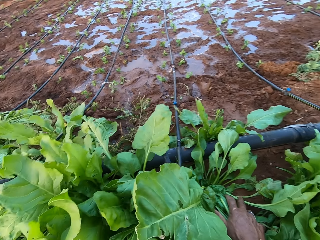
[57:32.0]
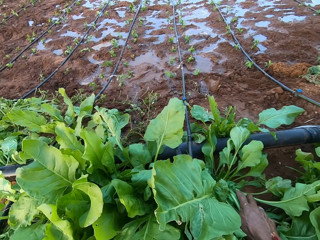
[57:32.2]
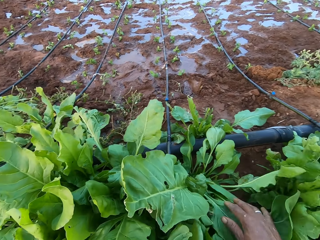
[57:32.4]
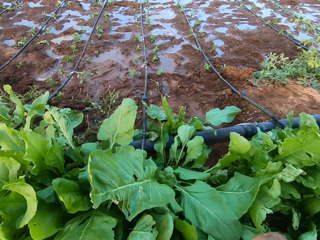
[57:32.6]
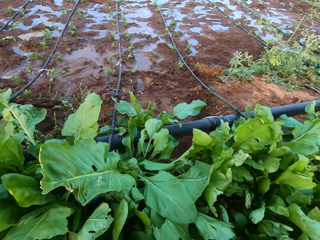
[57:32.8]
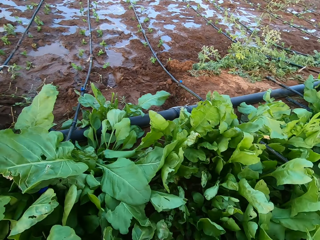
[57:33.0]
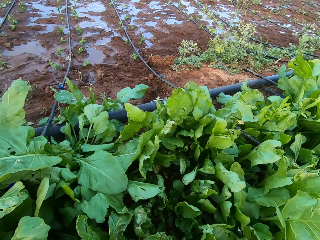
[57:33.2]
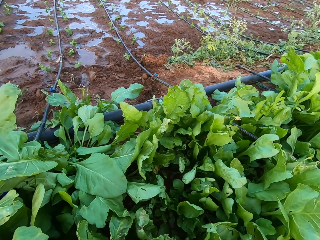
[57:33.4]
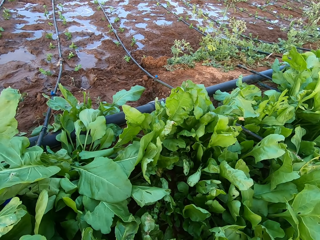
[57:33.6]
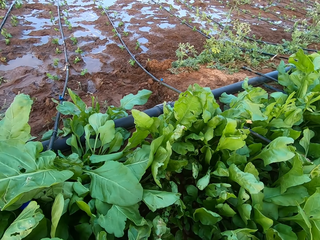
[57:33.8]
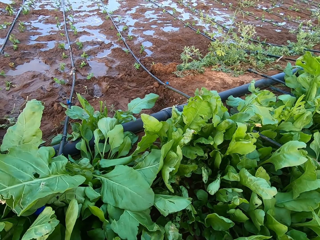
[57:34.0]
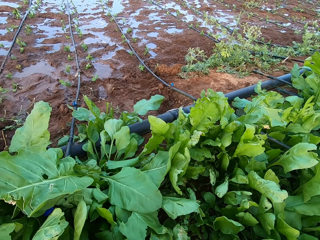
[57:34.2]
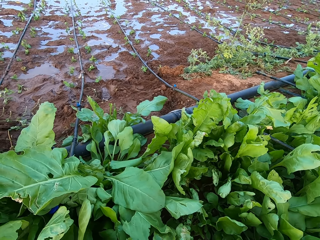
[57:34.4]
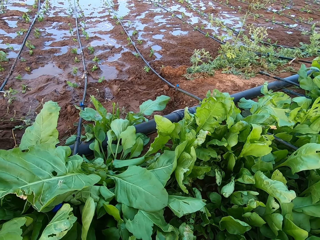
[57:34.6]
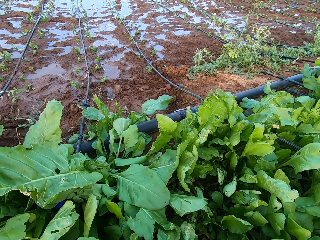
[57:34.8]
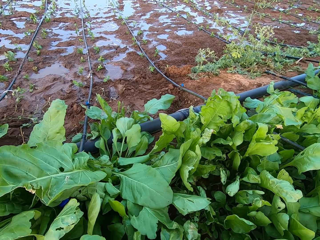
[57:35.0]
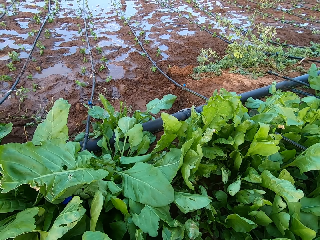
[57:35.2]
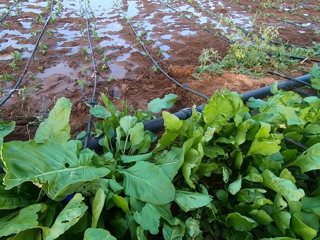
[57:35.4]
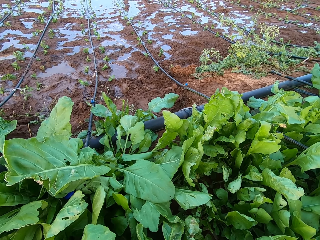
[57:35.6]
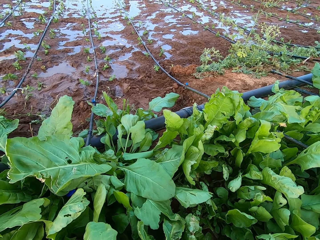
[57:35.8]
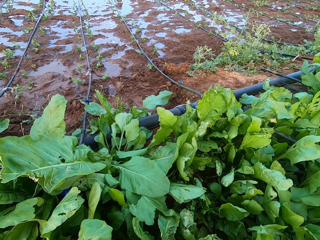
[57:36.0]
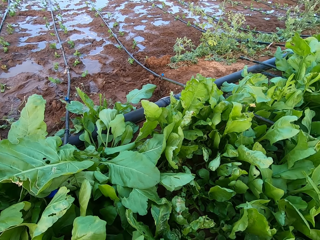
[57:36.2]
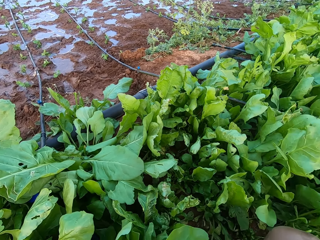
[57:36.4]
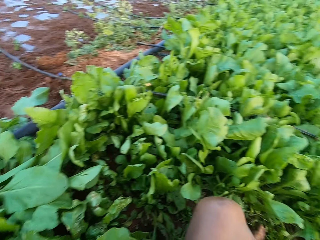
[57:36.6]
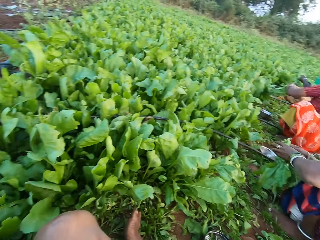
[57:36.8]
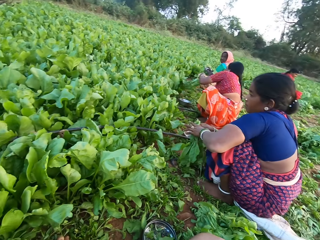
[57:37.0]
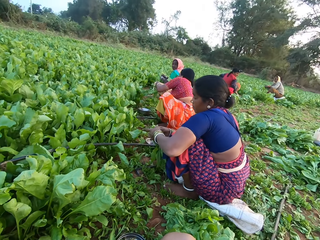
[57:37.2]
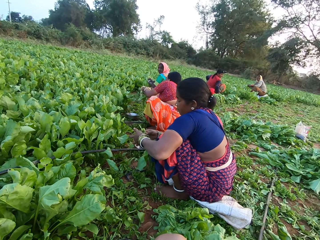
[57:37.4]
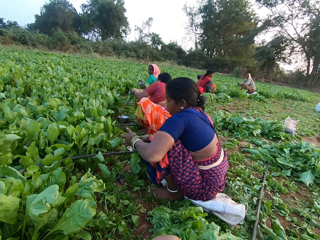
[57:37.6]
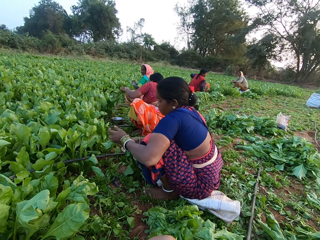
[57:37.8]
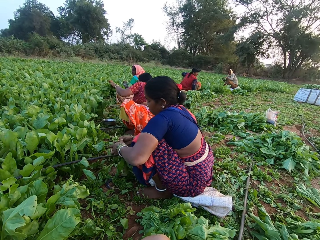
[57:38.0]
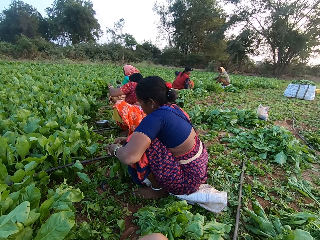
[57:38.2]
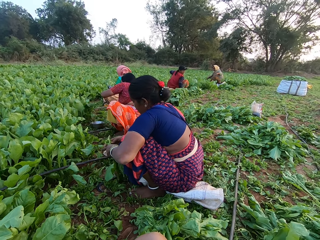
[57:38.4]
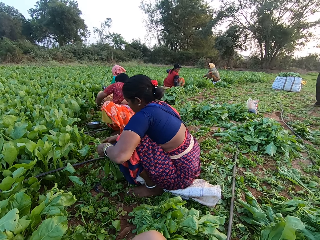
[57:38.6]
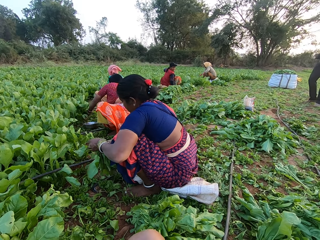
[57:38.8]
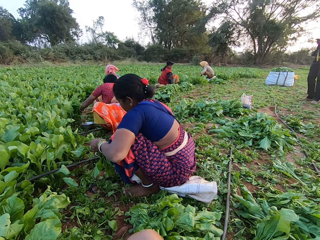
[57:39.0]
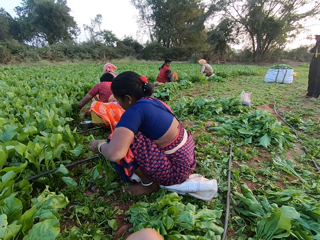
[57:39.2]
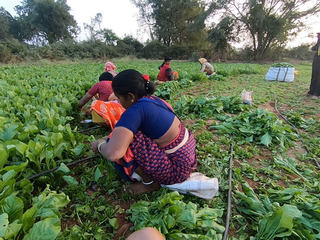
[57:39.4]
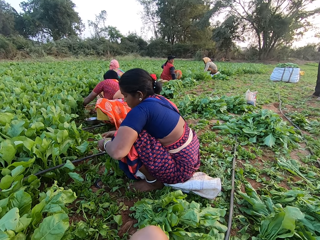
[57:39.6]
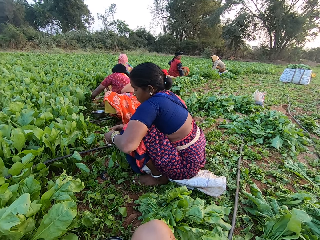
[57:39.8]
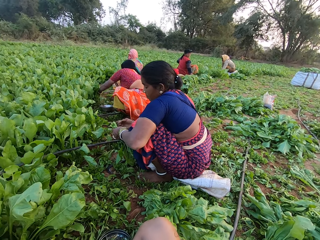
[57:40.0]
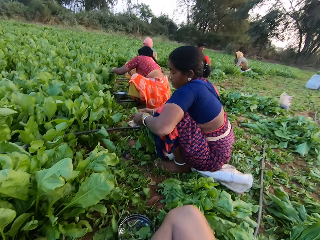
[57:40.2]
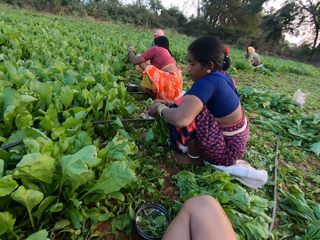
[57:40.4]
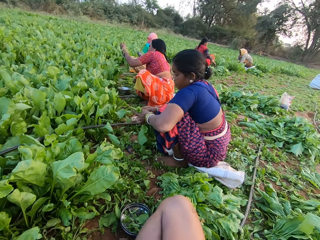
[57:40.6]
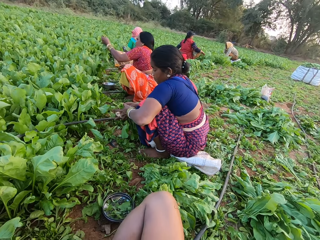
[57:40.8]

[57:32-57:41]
A woman holds some spinach leaves in her left hand. Another woman holds some spinach leaves on the ground with her left hand. The camera wearer looks around the garden. The other woman cuts the spinach leaves with the sickle in her right hand.

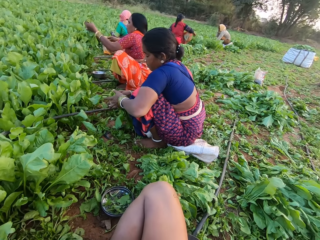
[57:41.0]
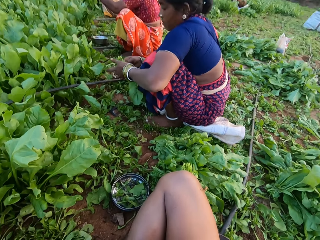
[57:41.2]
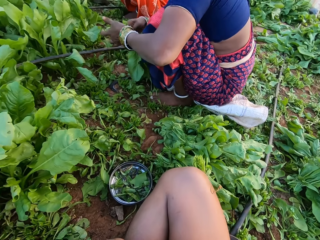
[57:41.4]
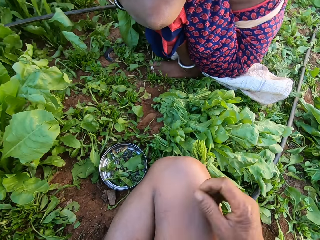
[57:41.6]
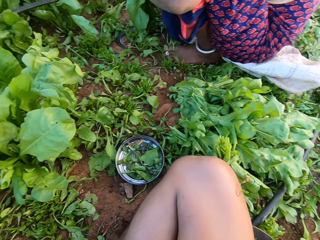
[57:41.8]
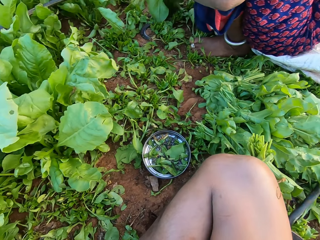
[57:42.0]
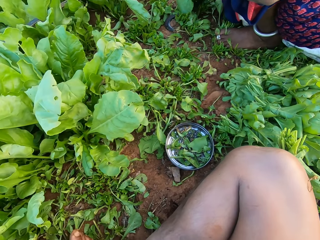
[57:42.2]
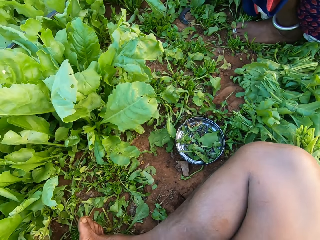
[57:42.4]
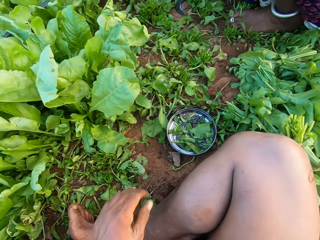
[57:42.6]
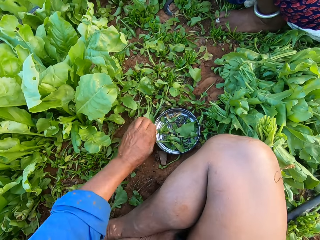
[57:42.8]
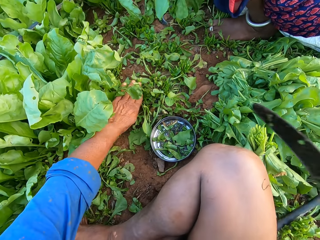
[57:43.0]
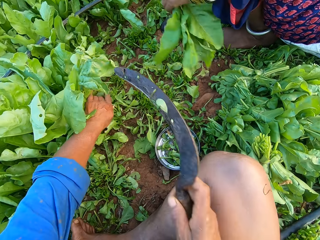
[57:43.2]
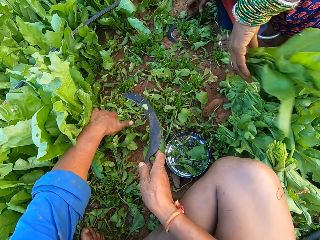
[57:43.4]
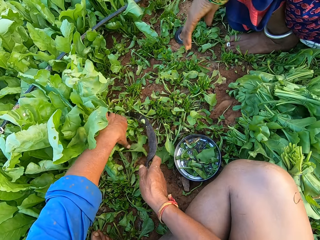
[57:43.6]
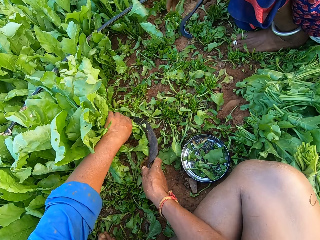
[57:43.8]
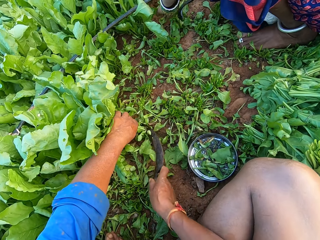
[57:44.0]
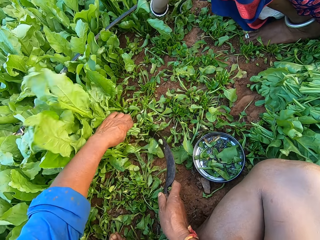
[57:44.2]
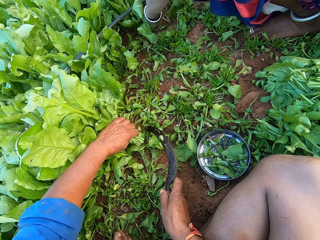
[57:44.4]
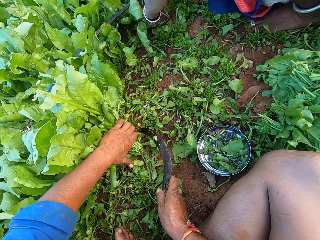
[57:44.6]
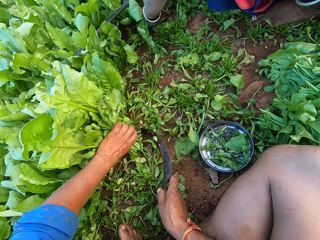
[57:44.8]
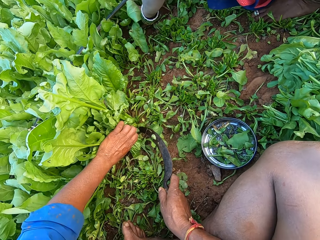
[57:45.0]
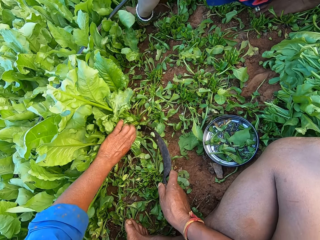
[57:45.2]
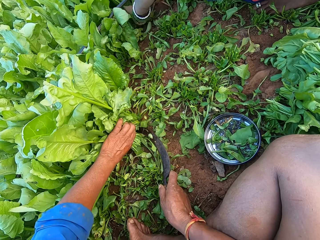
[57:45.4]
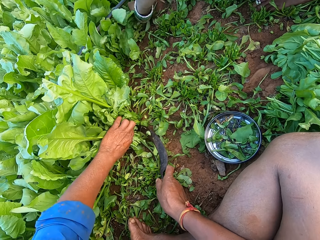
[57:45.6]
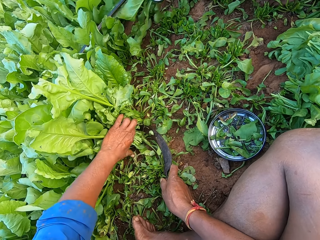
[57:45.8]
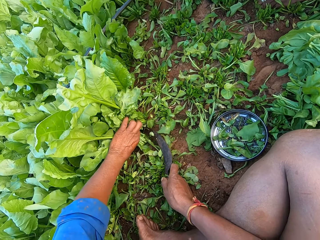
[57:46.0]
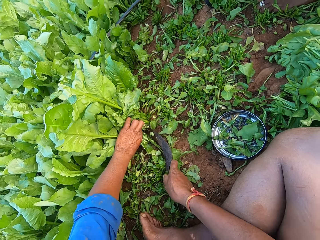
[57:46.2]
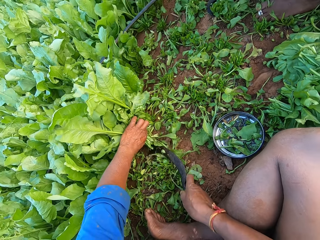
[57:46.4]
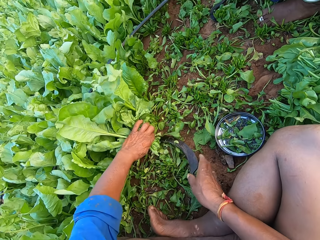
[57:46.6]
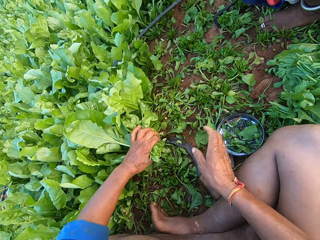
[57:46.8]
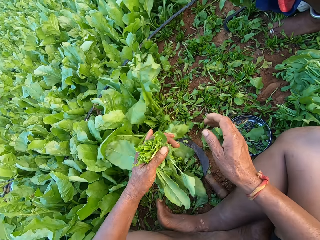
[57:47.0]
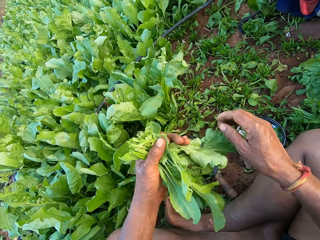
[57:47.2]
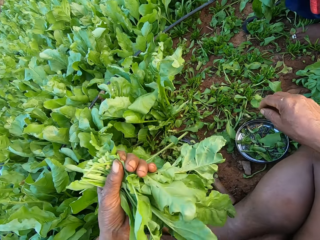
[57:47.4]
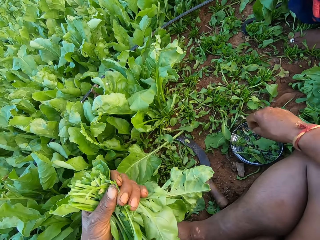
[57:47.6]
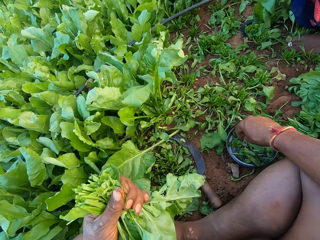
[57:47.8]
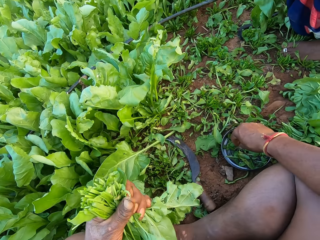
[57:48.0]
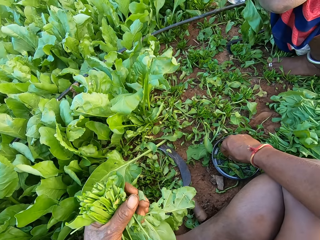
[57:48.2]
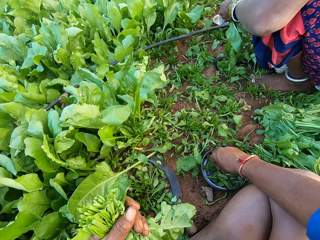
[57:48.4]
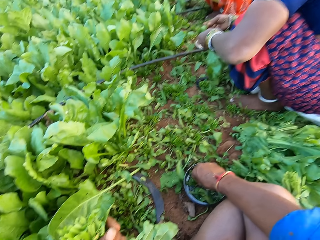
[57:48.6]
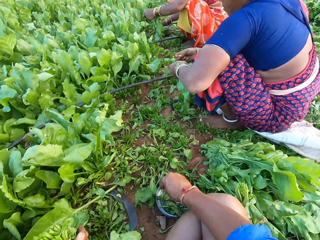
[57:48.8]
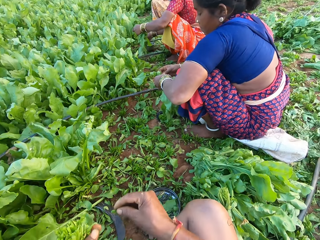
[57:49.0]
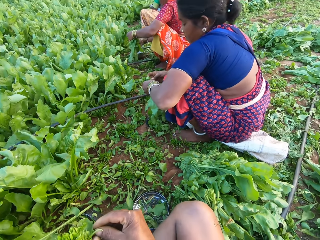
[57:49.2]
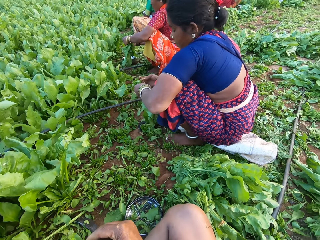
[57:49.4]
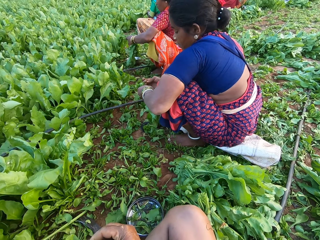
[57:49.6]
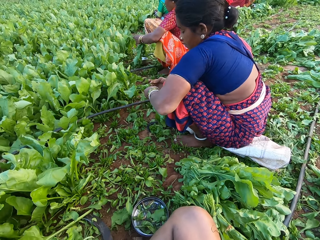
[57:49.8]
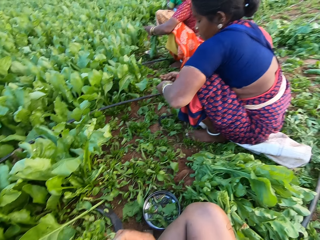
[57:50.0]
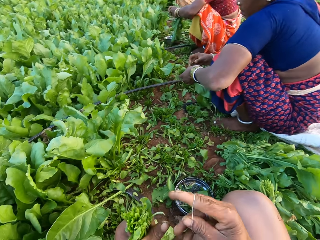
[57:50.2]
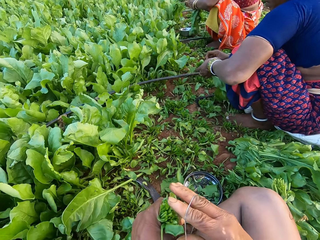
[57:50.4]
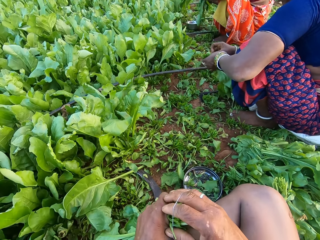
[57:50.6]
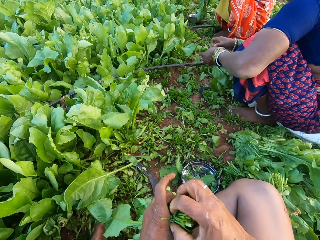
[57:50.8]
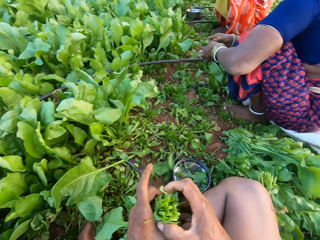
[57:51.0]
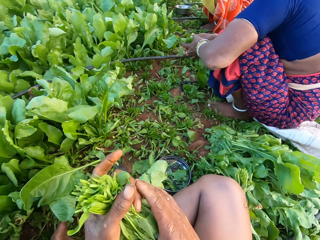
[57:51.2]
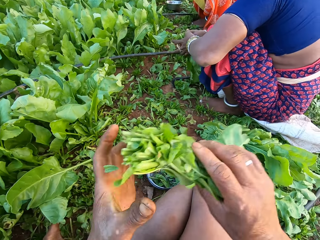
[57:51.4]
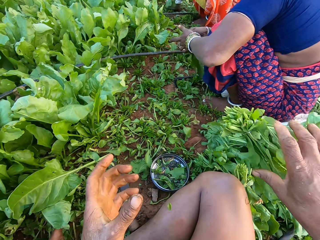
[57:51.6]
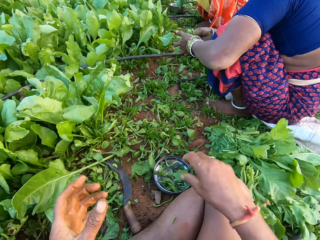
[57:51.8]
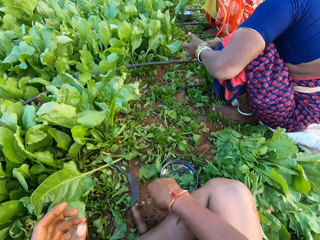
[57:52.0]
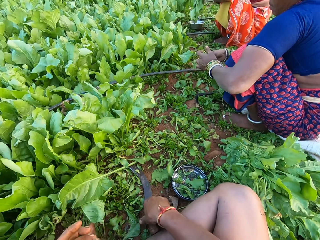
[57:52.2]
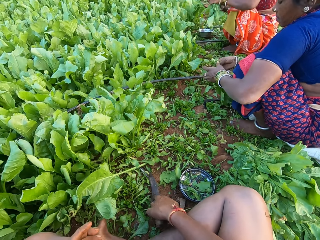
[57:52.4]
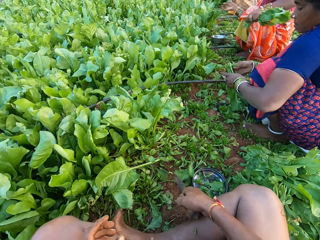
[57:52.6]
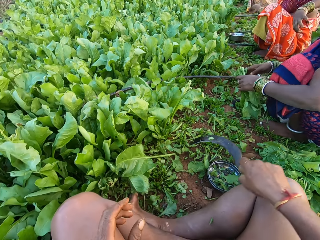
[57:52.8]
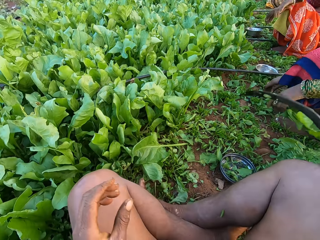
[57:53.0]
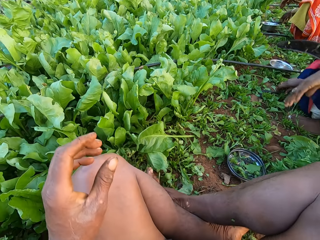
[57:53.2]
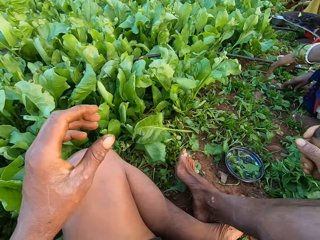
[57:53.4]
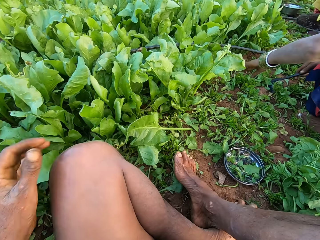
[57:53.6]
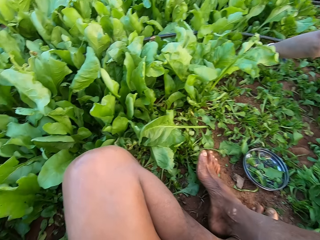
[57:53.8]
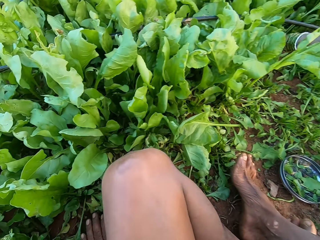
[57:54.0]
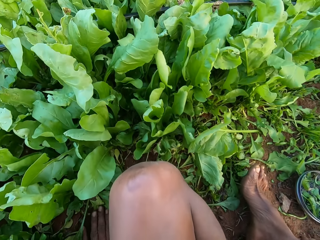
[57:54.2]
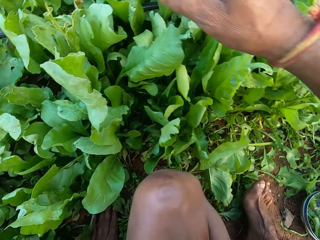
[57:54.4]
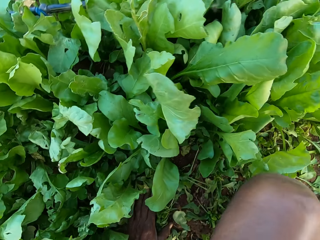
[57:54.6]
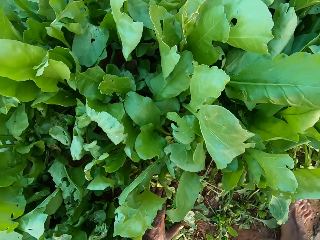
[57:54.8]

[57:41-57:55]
The woman ties the spinach leaves with a rubber band in both hands. The camera wearer takes the sickle. He holds some spinach leaves on the ground with his left hand. The woman drops the spinach leaves on the ground with her left hand. The camera wearer cuts the spinach leaves with the sickle in his right hand. The woman picks up the sickle from the ground with her right hand, holds some spinach leaves on the ground with her left hand, and cuts the spinach leaves with the sickle in her right hand. The camera wearer drops the sickle on the ground with his right hand. He picks up a rubber band from the plate with his right hand. Another woman ties the spinach leaves with a rubber band in both hands. The first woman ties the spinach leaves with a rubber band in both hands. The camera wearer ties the spinach leaves with the rubber band in his right hand. He passes the spinach leaves from his left hand to his right hand and drops the spinach leaves on the ground with his right hand. He picks up the sickle from the ground with his right hand. The first woman drops the spinach leaves on the ground with her left hand and picks up the sickle from the ground with her right hand.
